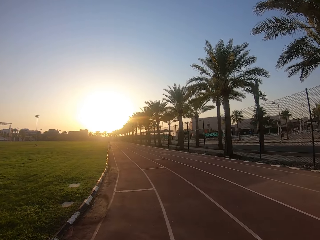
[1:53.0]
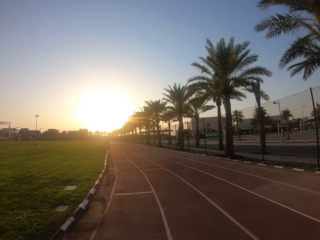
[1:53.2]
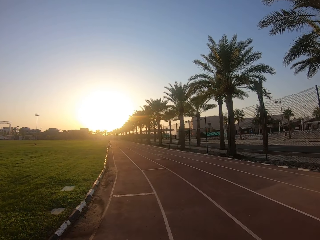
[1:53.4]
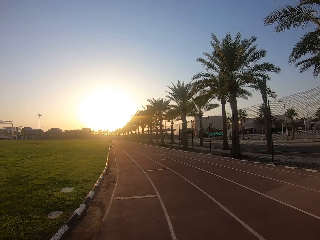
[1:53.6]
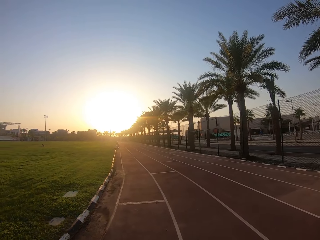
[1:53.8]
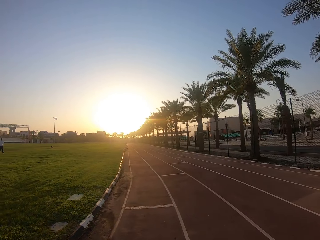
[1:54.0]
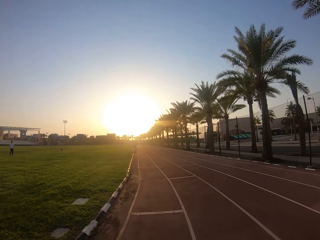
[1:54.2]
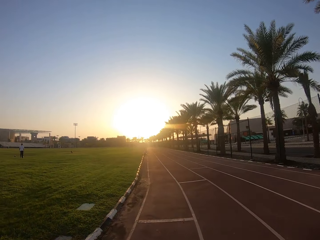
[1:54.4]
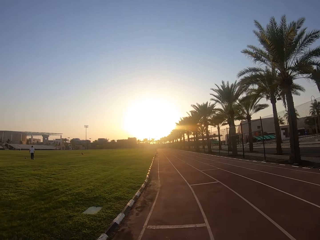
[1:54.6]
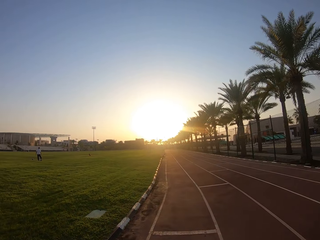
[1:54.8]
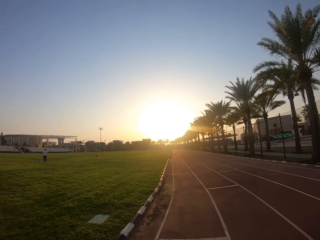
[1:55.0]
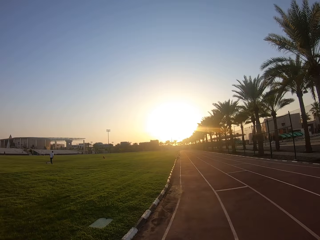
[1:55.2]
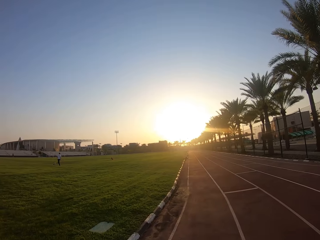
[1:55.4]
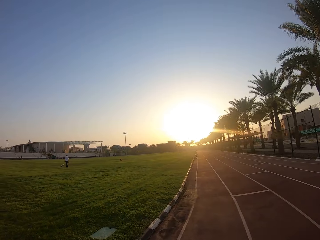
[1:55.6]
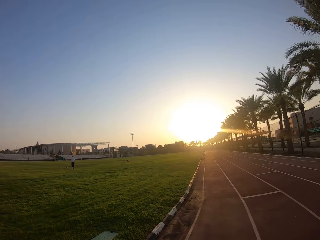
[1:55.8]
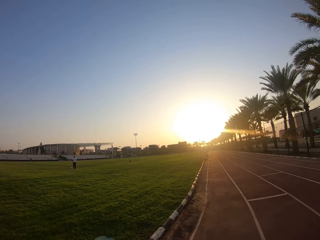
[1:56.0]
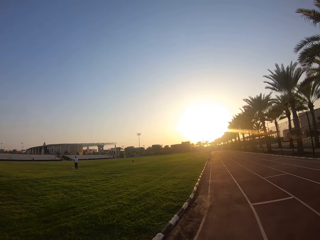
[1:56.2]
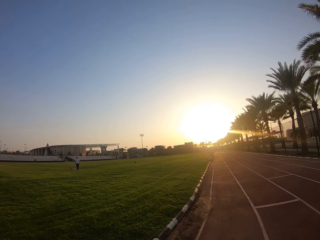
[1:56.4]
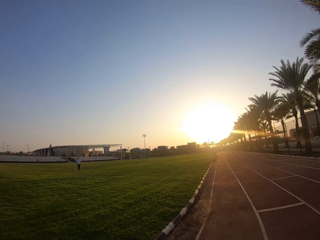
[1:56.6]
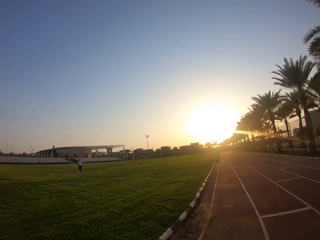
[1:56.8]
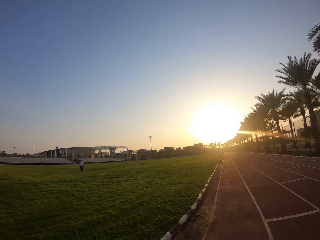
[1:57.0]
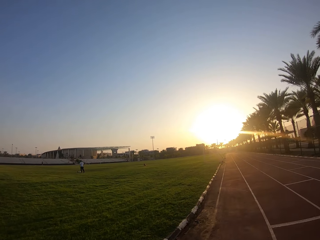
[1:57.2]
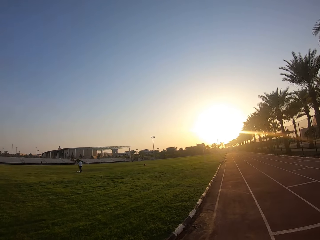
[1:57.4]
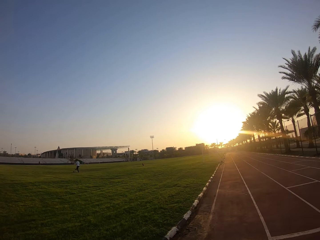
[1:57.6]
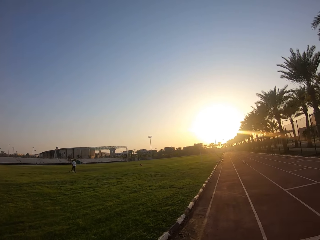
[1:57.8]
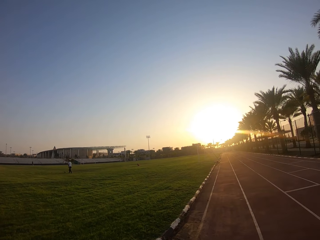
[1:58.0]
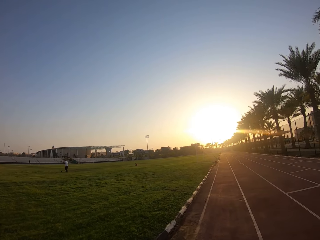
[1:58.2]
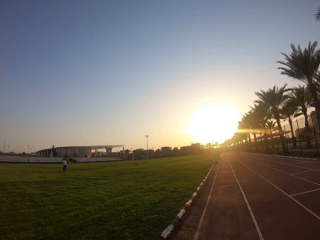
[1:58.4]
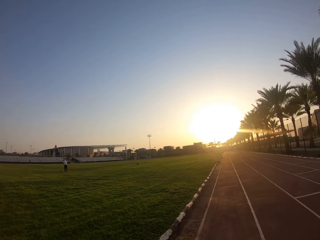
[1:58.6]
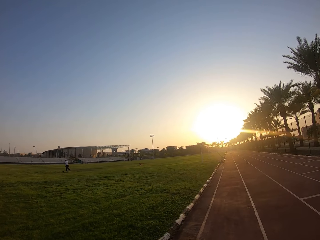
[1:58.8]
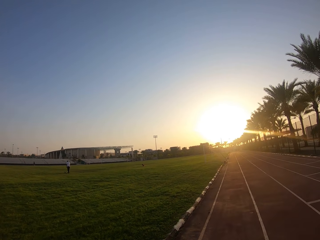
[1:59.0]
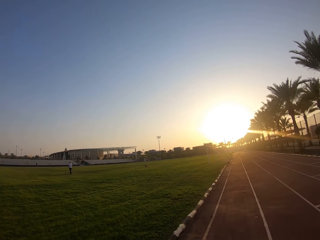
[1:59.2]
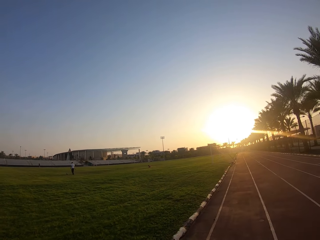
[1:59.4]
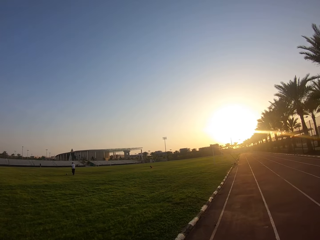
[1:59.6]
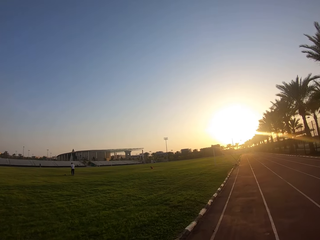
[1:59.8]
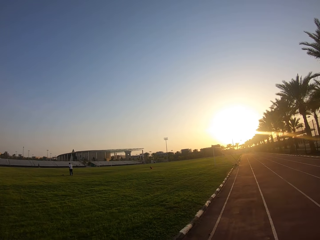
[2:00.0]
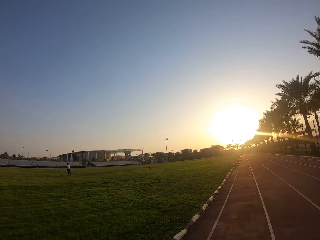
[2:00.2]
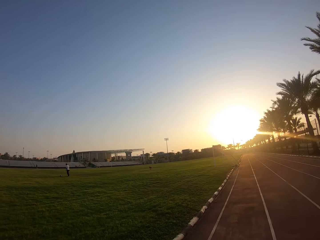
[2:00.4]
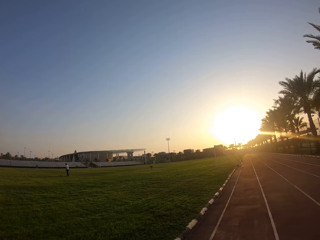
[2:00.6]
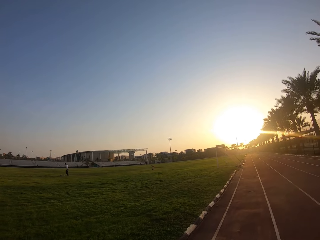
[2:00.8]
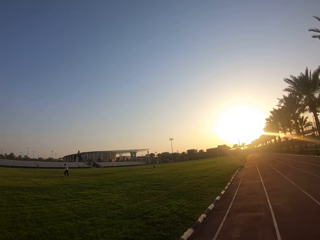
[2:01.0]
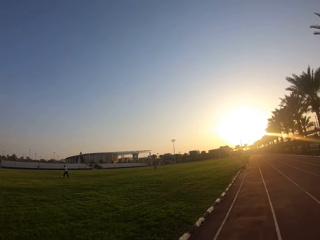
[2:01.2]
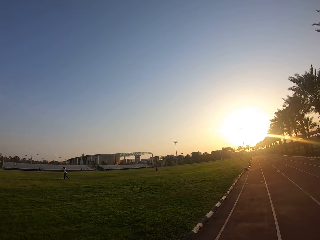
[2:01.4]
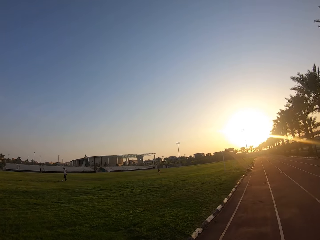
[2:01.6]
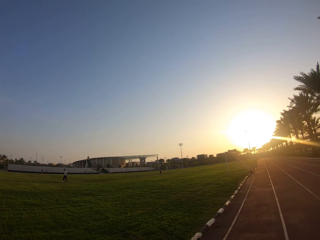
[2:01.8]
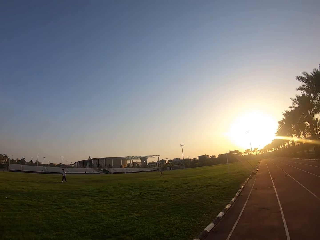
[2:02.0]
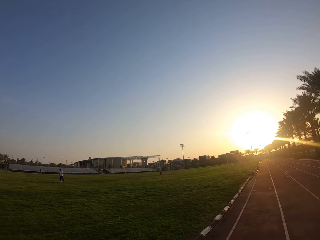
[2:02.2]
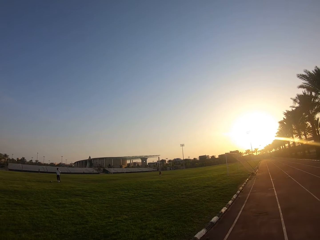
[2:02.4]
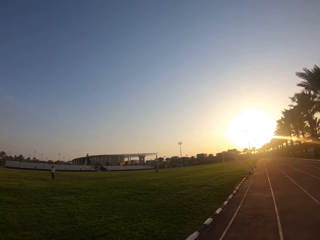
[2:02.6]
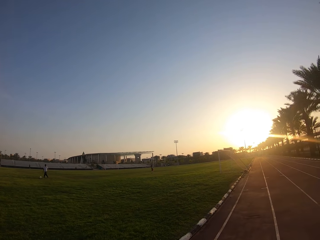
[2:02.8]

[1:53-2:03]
The camera wearer stares at the football pitch.

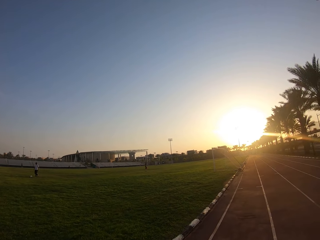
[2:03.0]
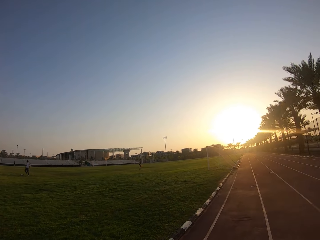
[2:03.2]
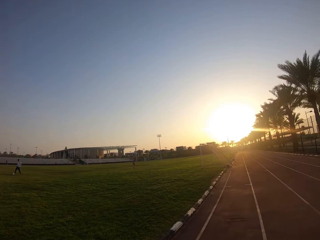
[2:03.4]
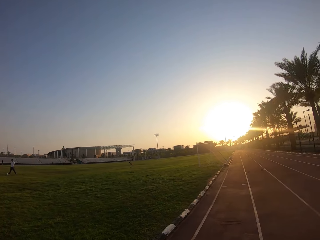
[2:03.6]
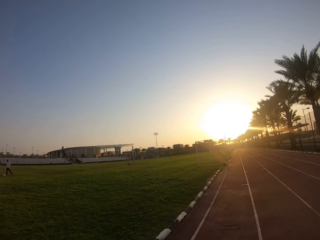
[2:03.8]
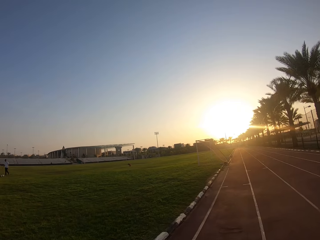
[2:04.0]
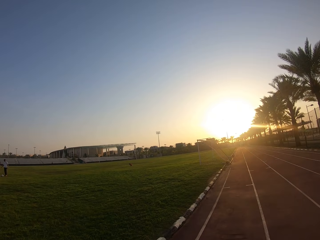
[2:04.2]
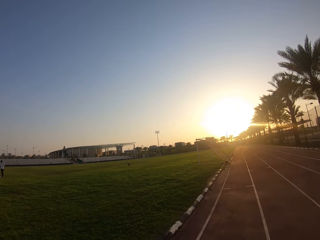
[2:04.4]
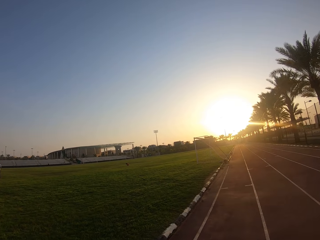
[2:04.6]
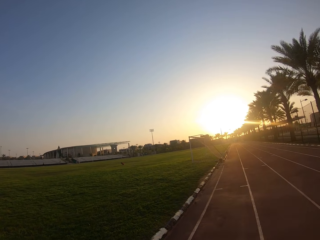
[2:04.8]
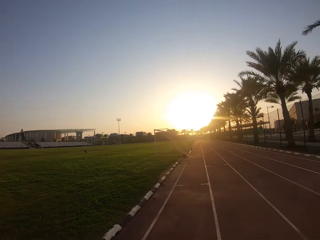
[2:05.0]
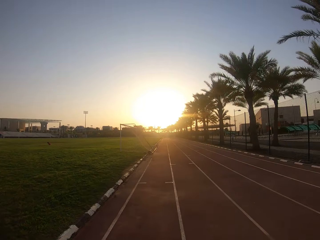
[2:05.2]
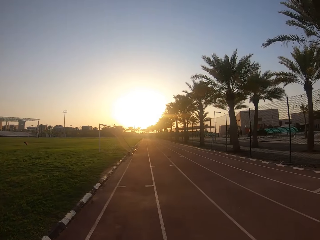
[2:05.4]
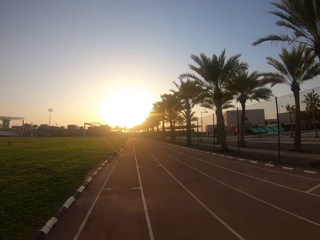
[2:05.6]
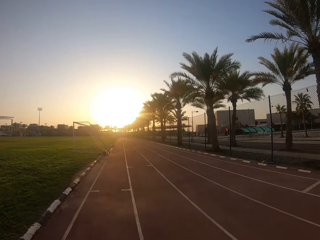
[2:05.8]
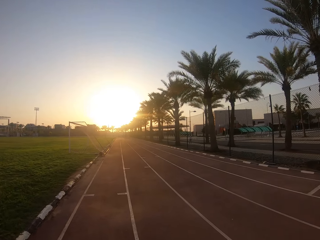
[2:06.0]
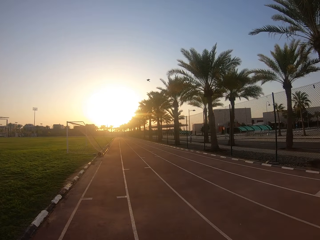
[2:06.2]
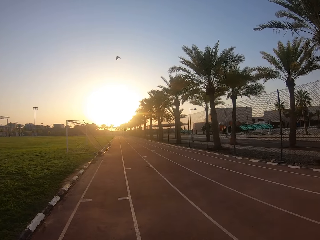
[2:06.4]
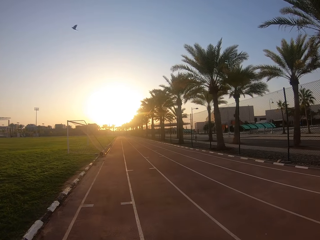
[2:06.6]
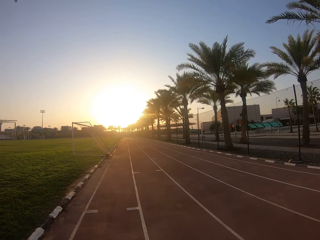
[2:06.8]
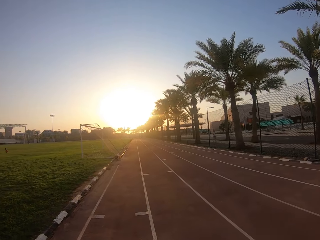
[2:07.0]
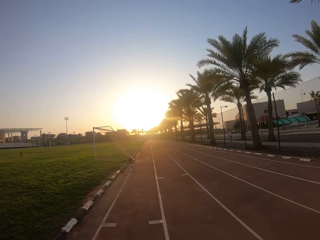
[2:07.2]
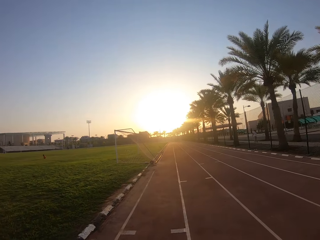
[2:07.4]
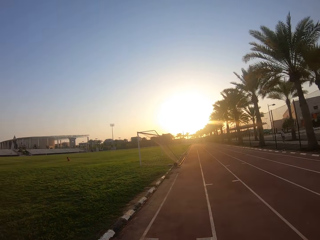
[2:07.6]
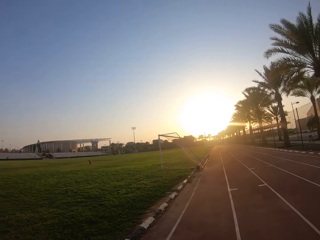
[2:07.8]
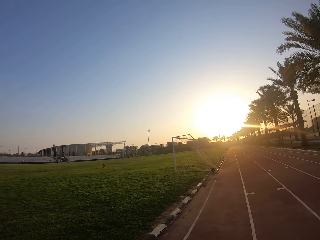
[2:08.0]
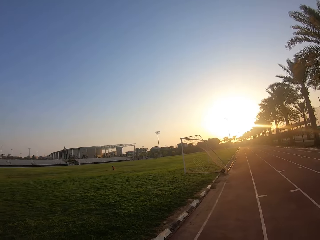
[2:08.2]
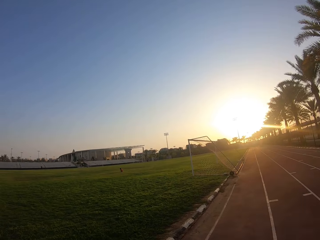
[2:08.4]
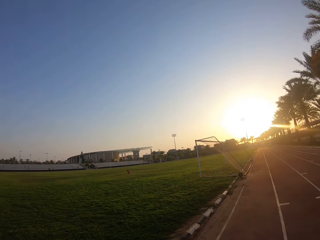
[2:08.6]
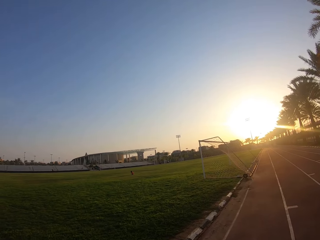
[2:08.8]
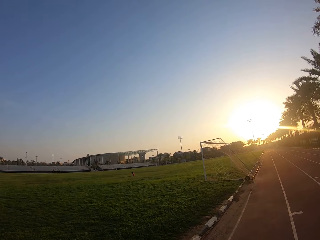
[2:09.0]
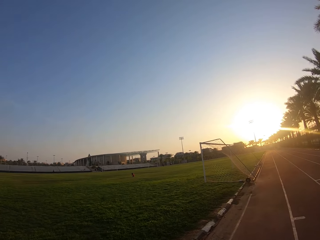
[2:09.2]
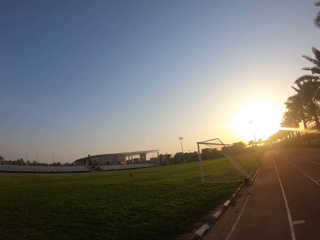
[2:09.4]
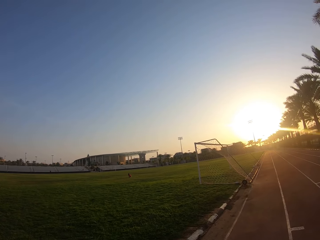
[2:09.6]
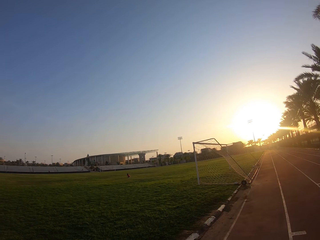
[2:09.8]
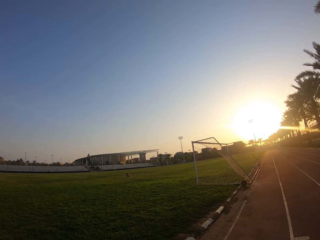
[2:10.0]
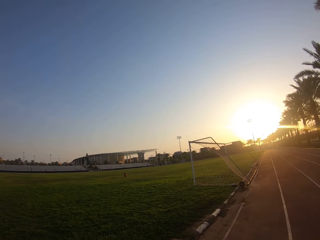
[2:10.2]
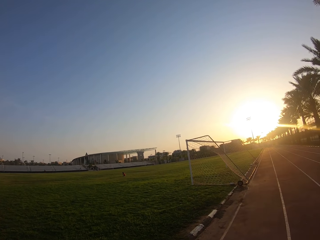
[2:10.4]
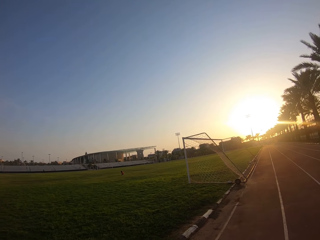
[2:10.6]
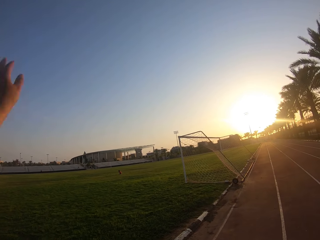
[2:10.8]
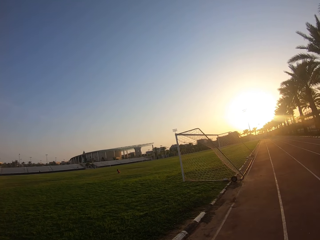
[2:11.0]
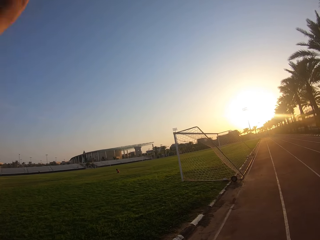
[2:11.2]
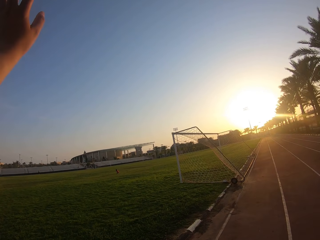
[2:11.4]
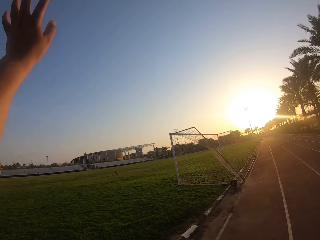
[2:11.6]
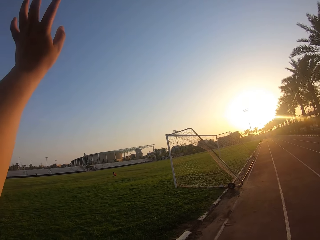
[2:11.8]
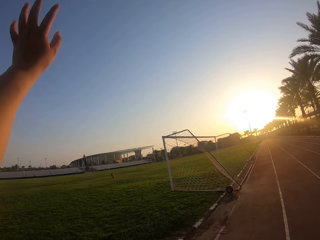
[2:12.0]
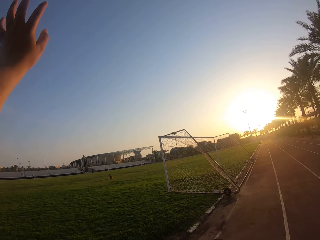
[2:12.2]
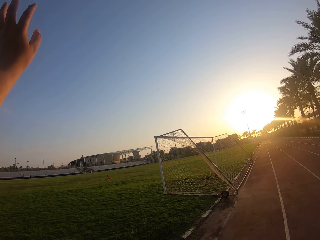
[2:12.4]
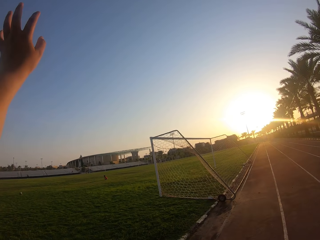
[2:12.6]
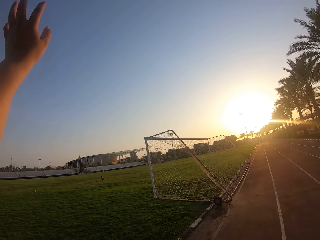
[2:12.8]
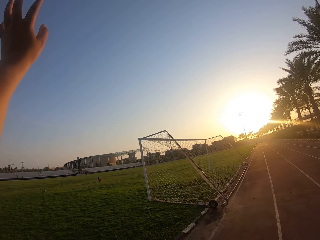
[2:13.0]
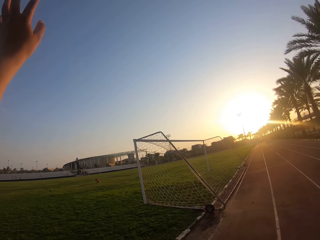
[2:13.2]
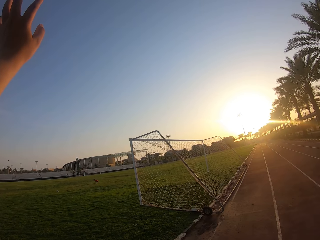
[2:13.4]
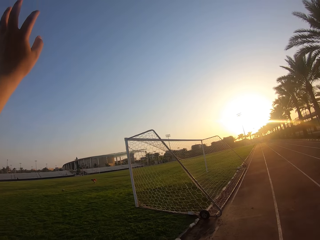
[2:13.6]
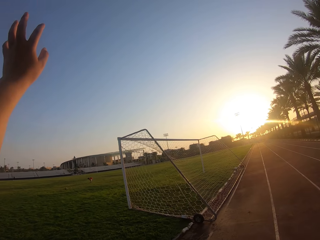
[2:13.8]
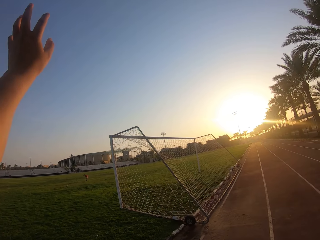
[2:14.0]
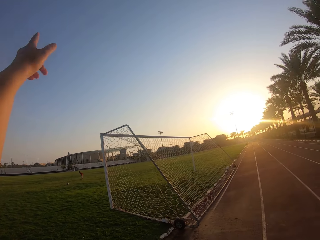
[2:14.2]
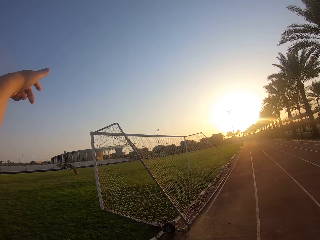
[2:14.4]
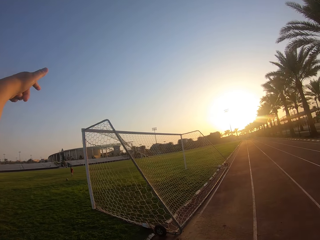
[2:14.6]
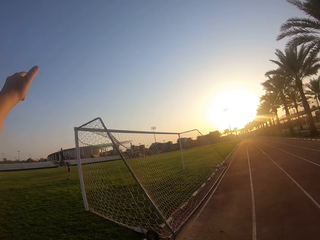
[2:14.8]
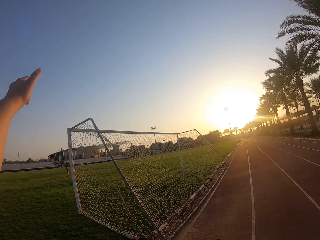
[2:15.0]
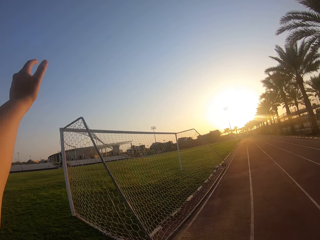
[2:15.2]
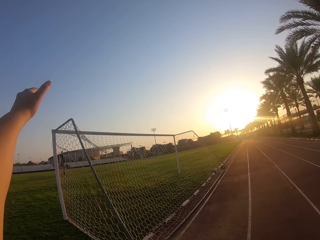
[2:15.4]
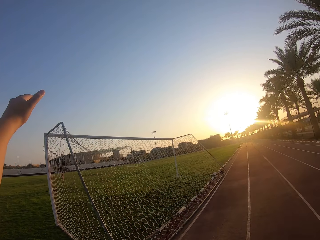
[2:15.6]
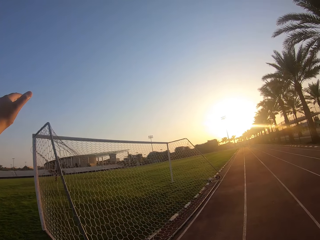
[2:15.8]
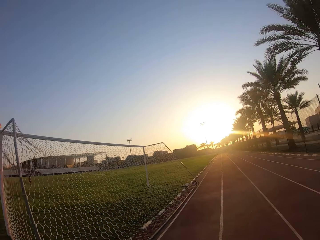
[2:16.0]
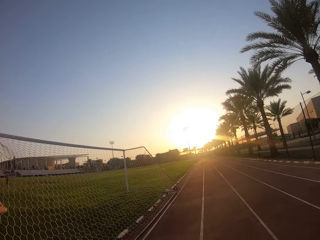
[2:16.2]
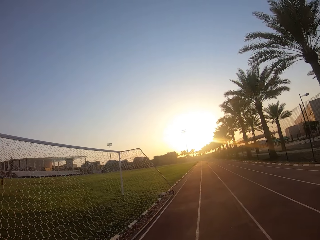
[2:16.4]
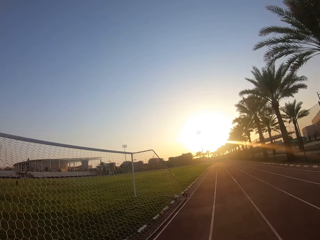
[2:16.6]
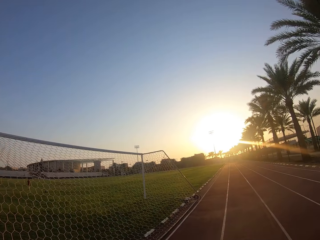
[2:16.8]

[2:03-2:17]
The camera wearer walks in the stadium. They stare at the football pitch. They swing the left hand. They walk in the stadium.
